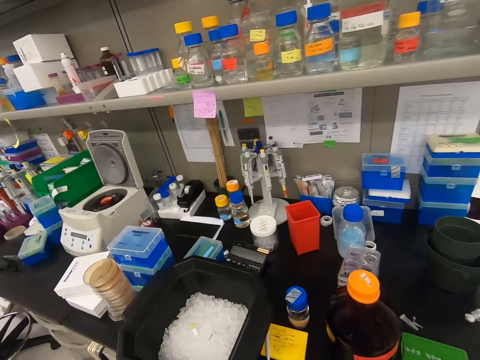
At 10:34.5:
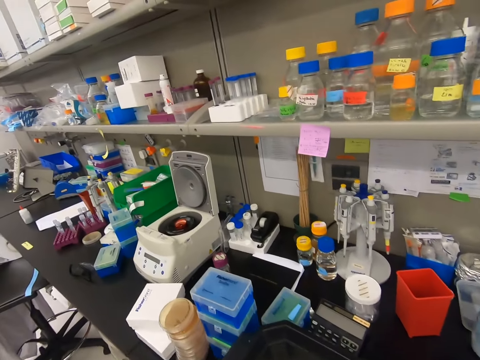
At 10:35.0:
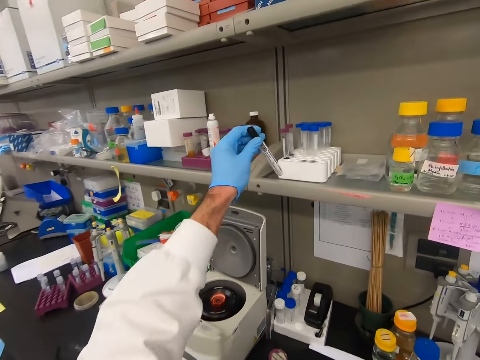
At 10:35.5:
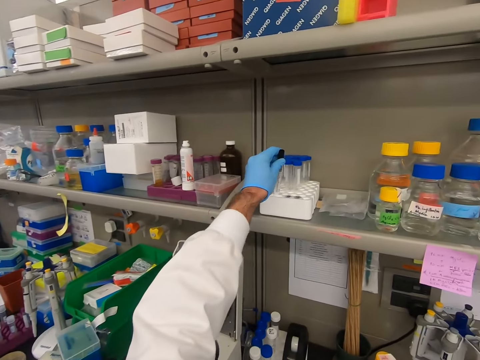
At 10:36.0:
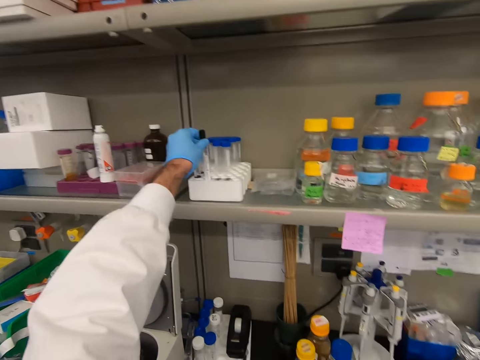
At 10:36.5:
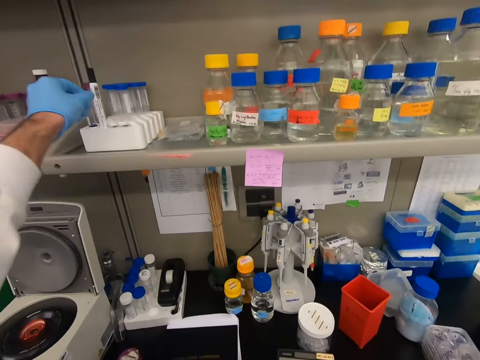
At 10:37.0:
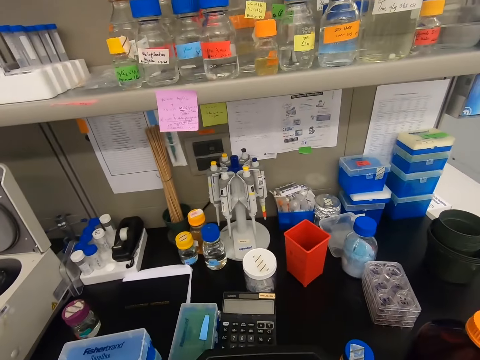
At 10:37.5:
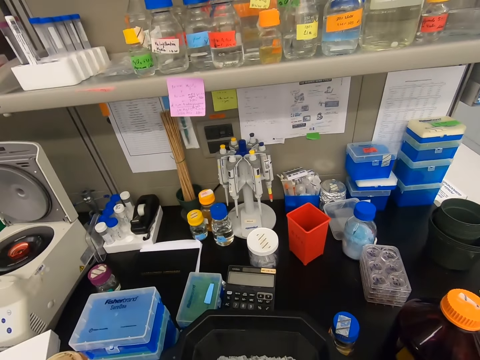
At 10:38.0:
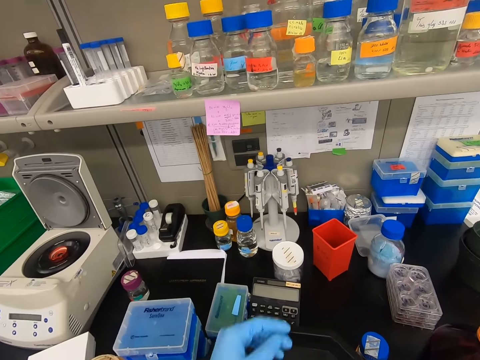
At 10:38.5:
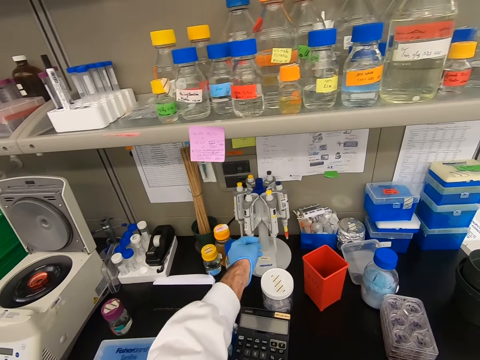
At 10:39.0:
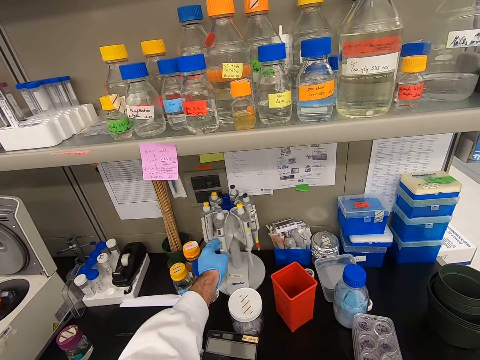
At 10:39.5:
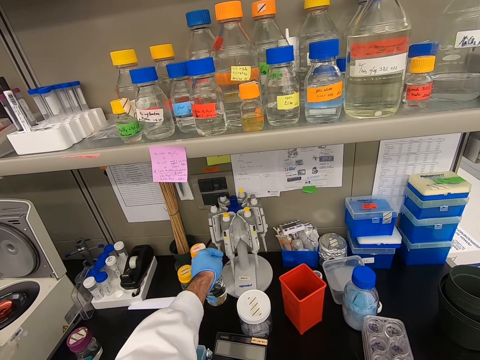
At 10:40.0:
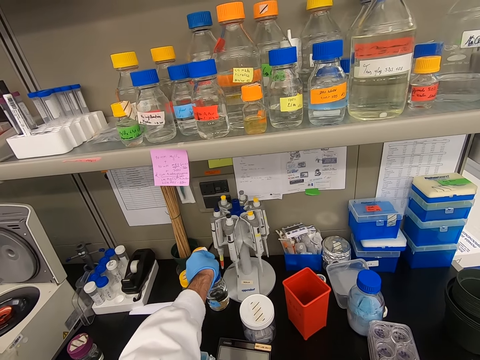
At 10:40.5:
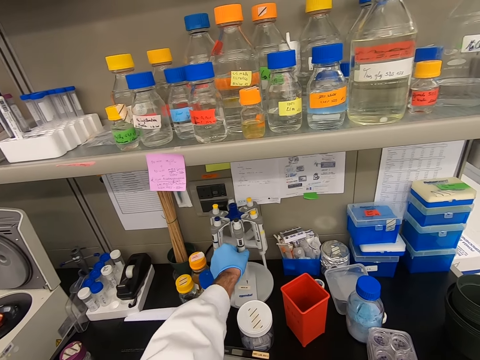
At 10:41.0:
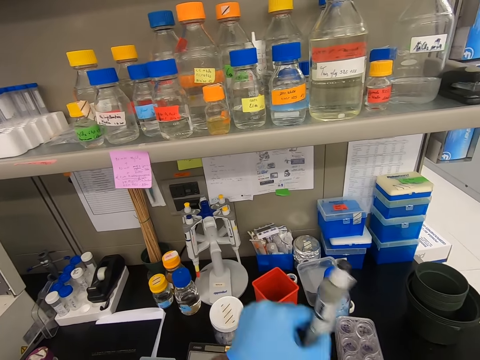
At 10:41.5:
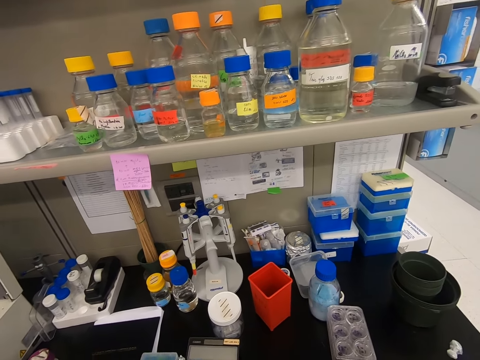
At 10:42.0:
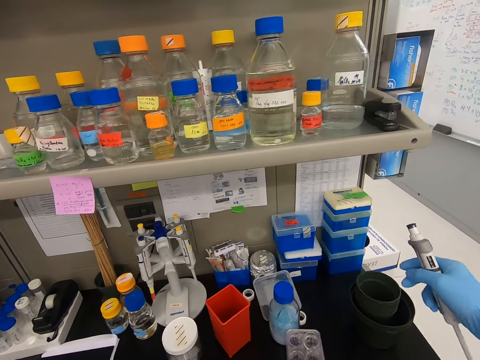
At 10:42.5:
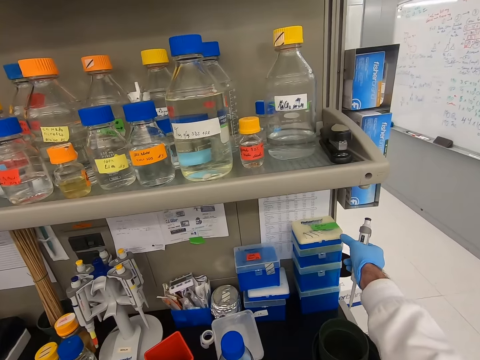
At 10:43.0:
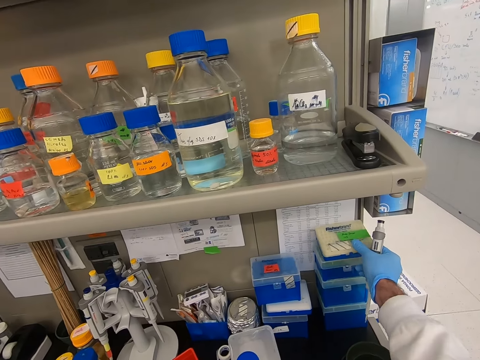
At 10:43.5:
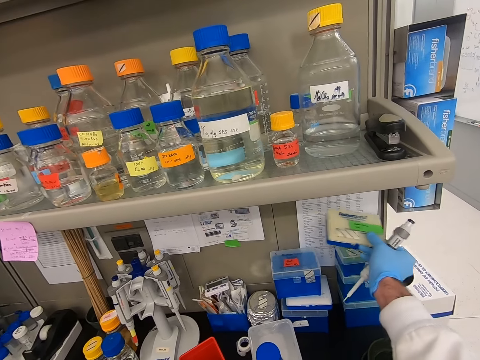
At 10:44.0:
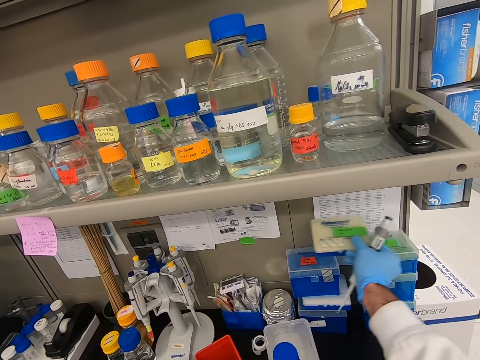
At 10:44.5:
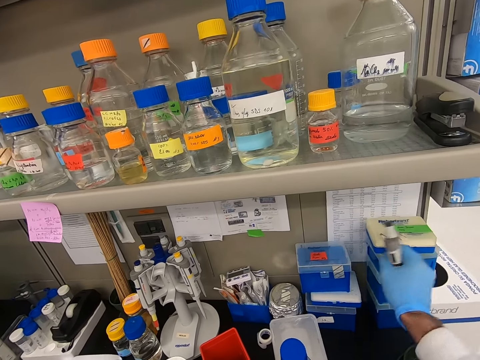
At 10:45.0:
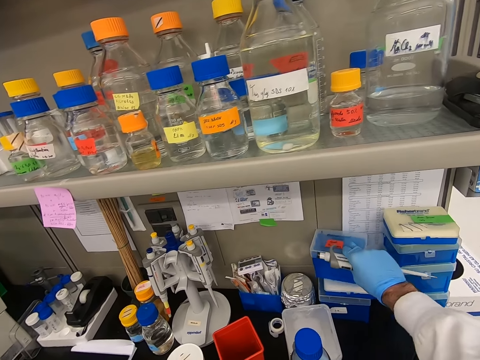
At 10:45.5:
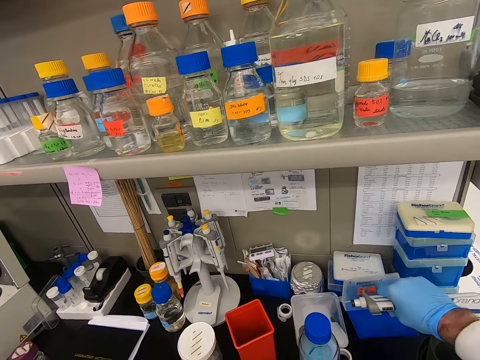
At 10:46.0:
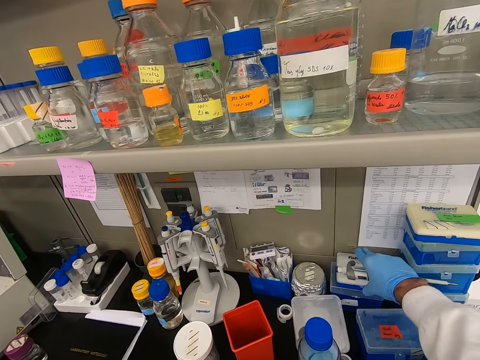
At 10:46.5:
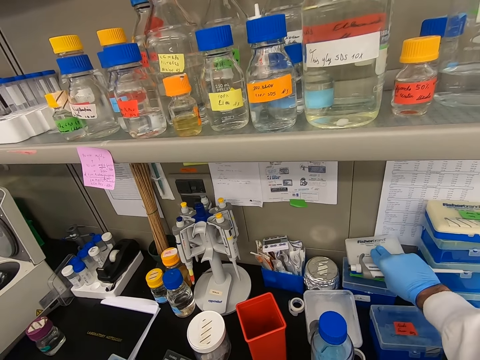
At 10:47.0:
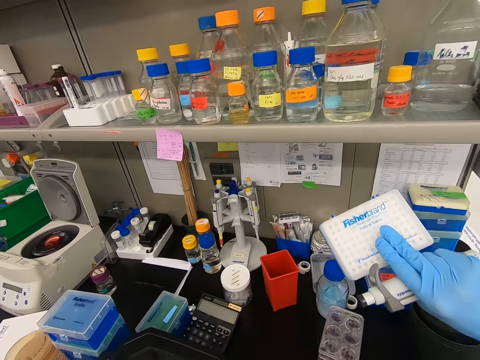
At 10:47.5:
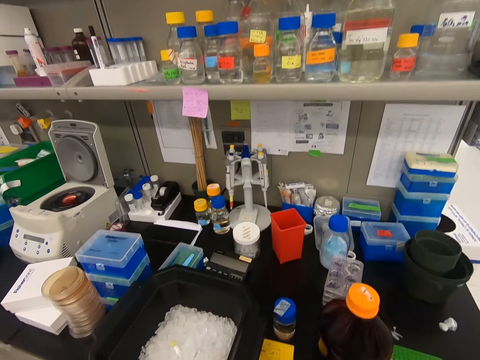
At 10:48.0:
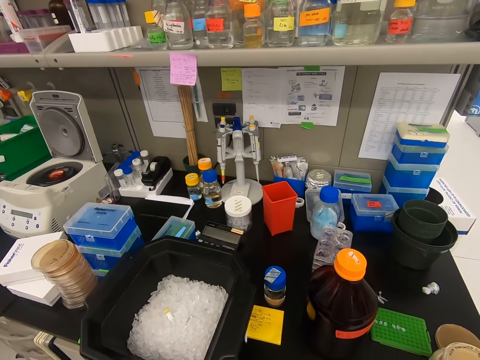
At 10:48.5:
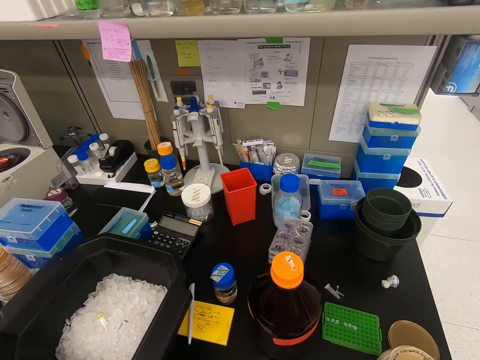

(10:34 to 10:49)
The camera wearer returns the marker pen on the shelf. They look around the table. They rotate the holder. They pick up the drip needle or syringe. They touch the boxes. They pick up a container or box. They put the container back. They displace another container. They pick up the box.

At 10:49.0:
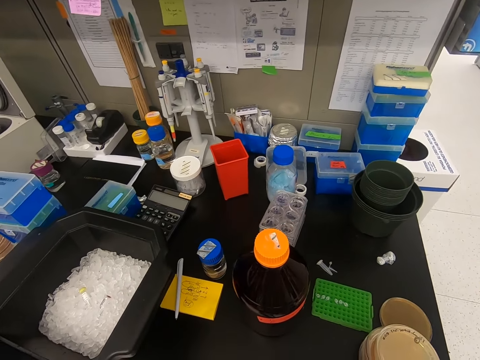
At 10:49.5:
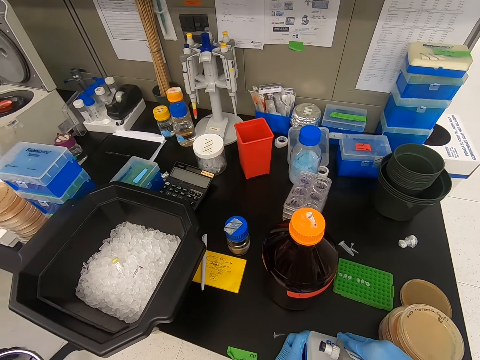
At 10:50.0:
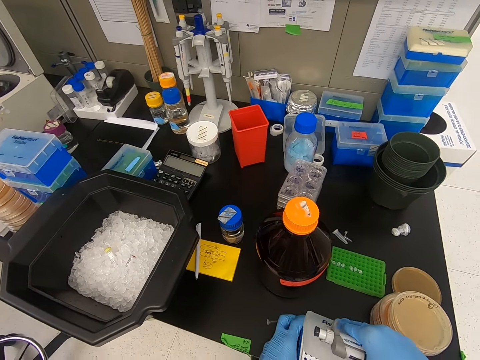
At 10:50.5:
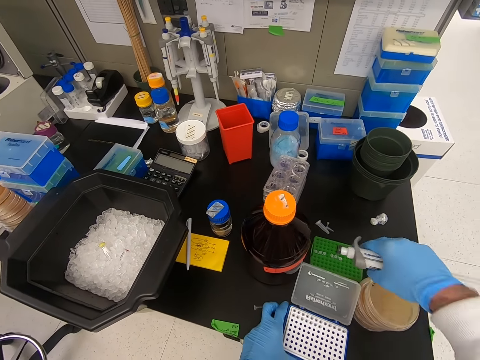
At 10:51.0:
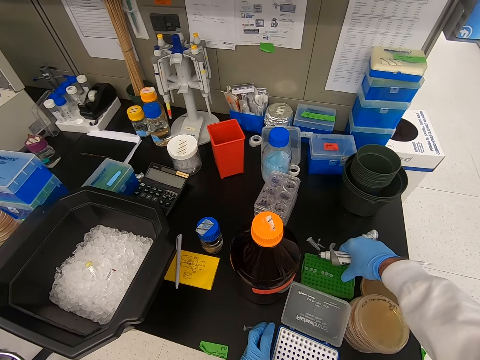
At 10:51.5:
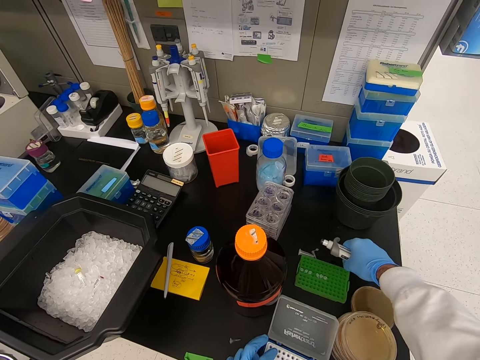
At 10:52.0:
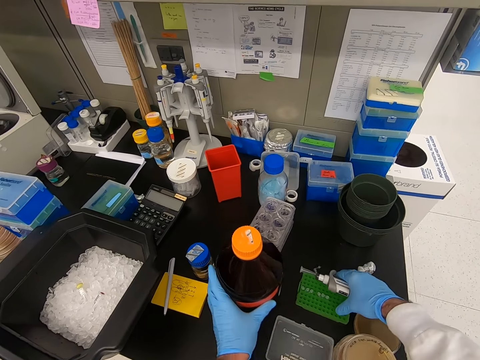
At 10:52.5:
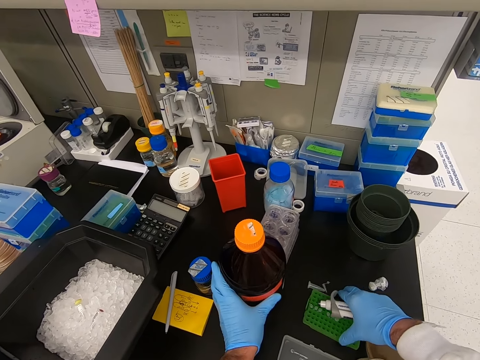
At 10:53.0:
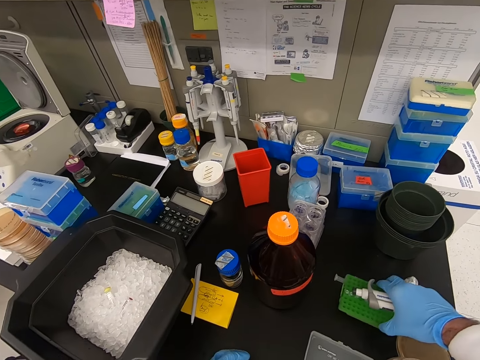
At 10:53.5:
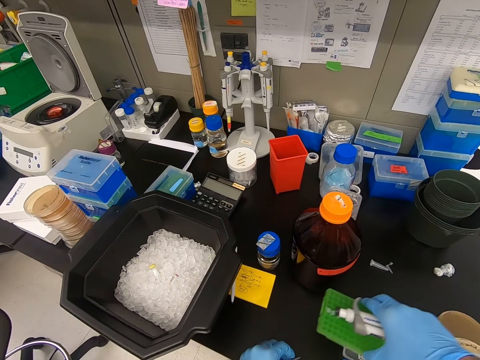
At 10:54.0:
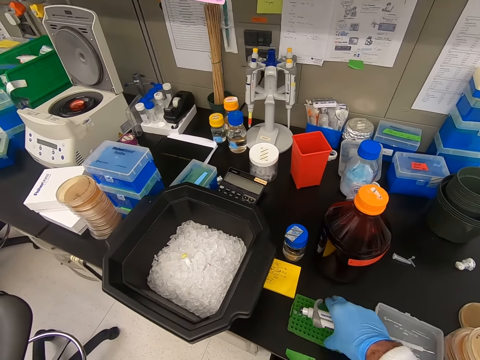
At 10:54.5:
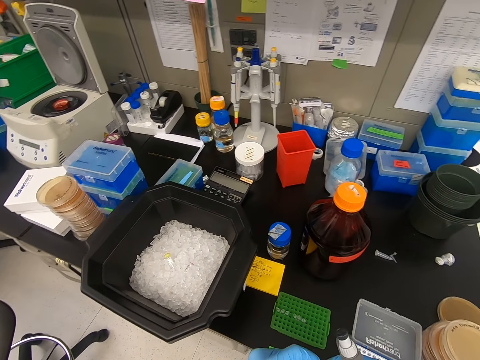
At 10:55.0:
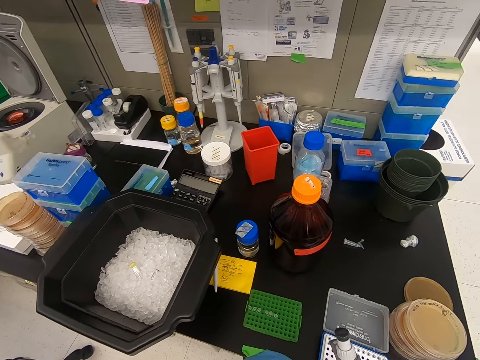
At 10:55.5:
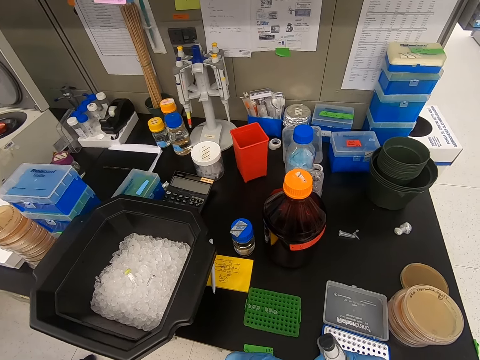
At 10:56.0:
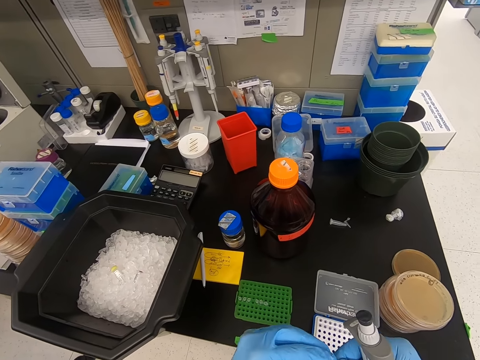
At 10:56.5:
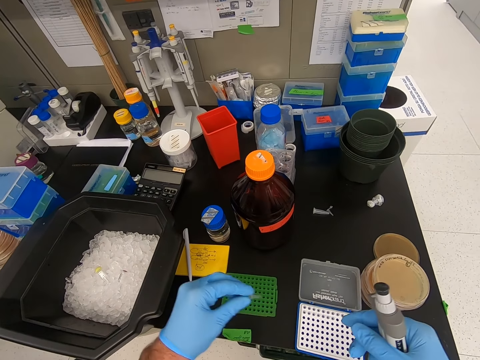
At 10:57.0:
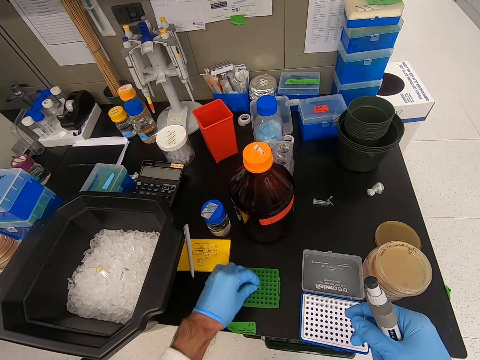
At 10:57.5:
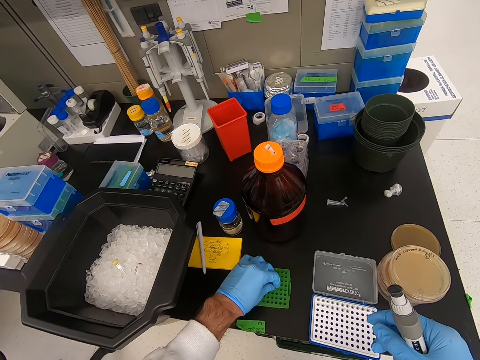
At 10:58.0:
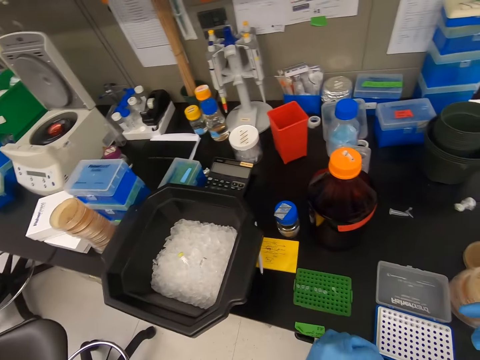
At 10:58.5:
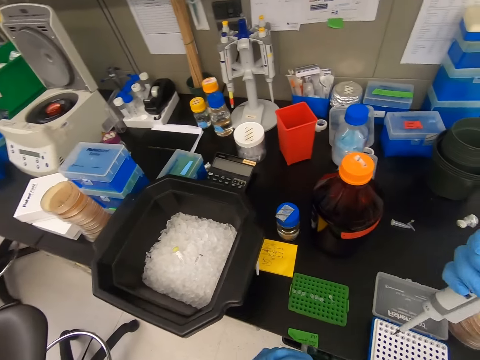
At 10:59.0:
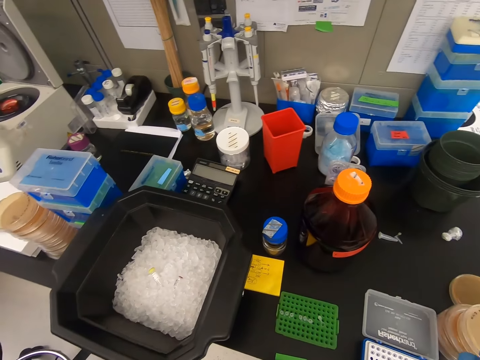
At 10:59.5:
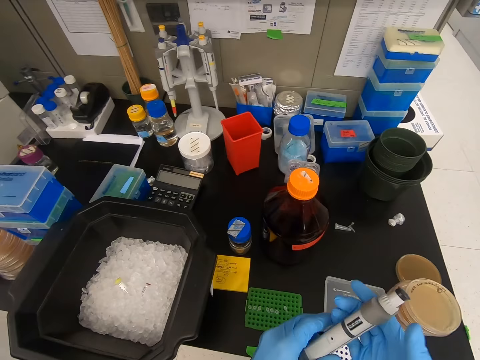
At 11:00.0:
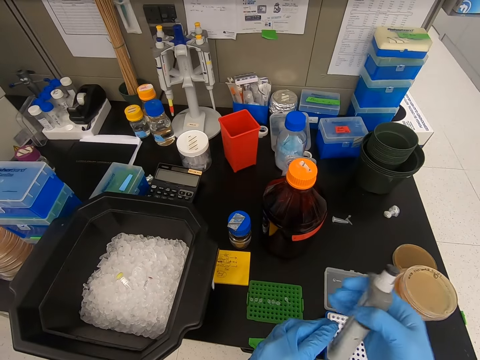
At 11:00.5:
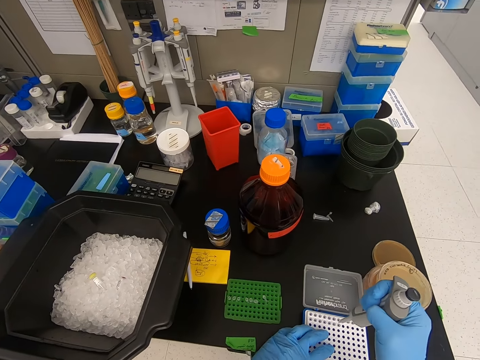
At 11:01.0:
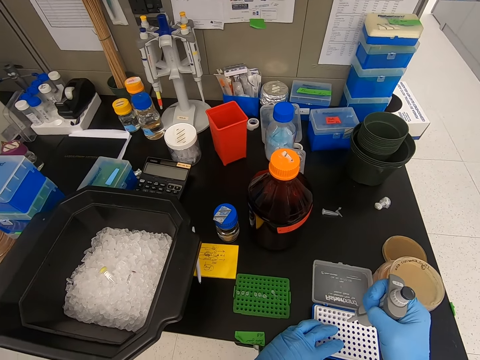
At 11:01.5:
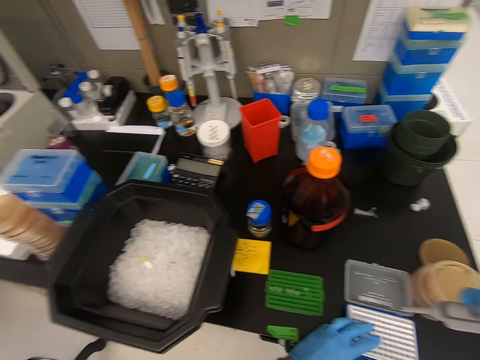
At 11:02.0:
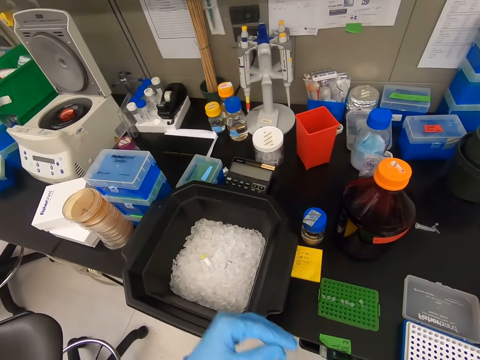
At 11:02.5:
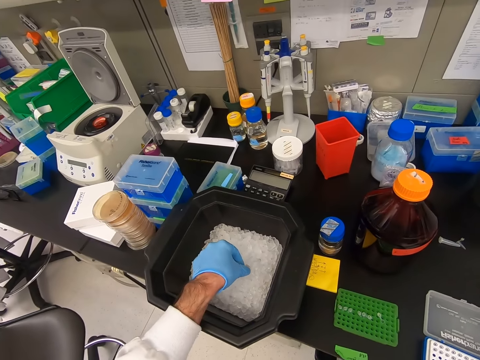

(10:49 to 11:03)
The camera wearer puts down the box. They open the container. They move the case. They push the bottle. They lift the case. They move the rack in the table. They put down the case. They remove the needle drip cap. They put the cap on the case. They put the syringe in the rack. They hold the drip needle with the other hand. They hold the drip needle. They insert the syringe in the container. They squeeze the drip needle. They pick up the cap.
